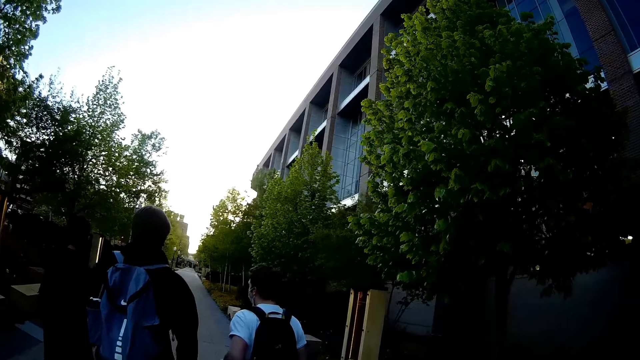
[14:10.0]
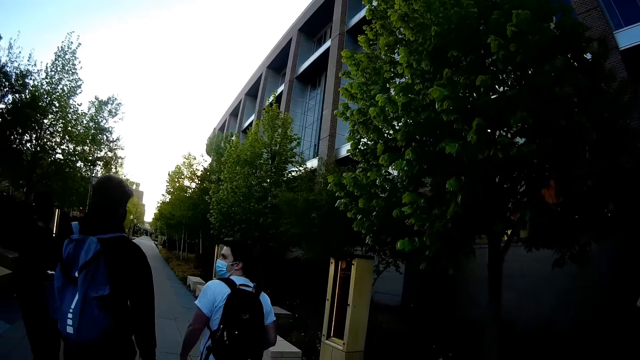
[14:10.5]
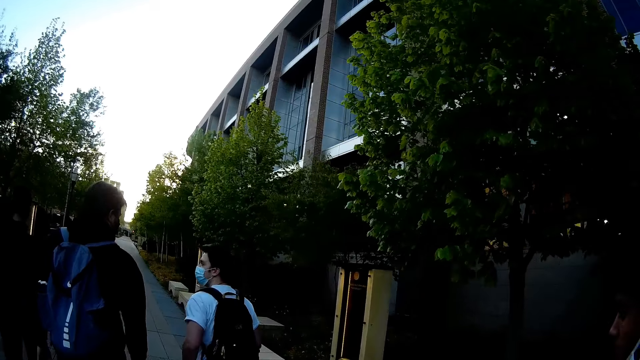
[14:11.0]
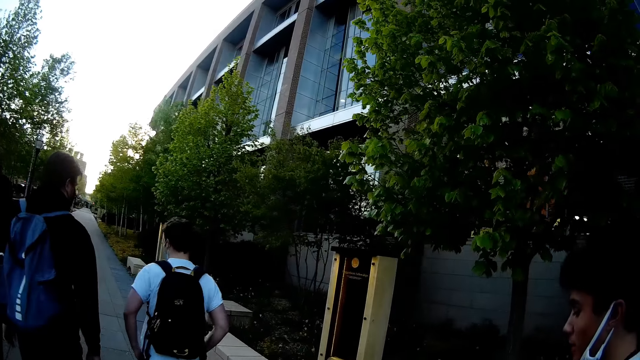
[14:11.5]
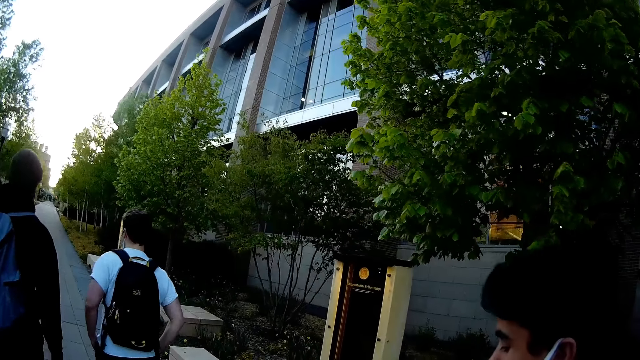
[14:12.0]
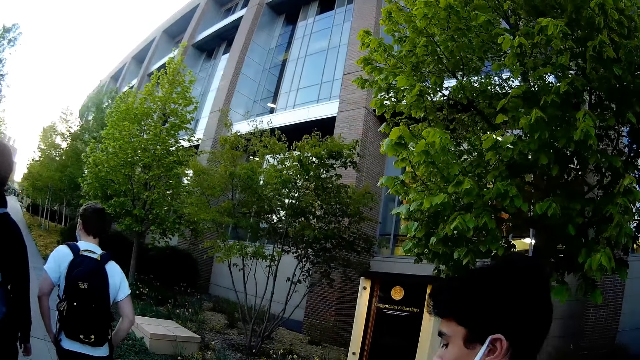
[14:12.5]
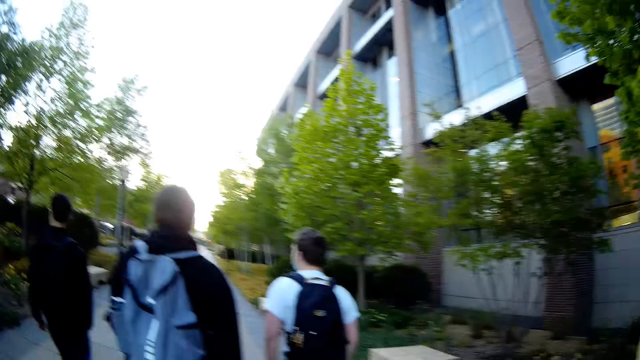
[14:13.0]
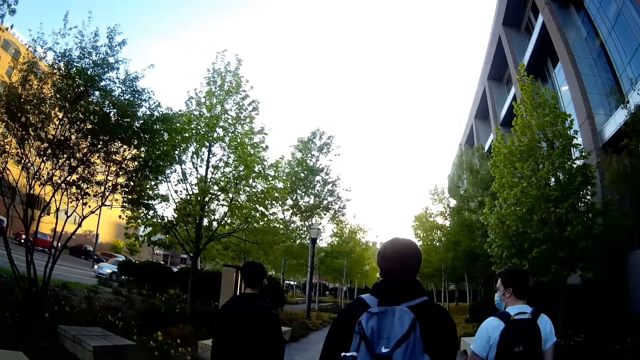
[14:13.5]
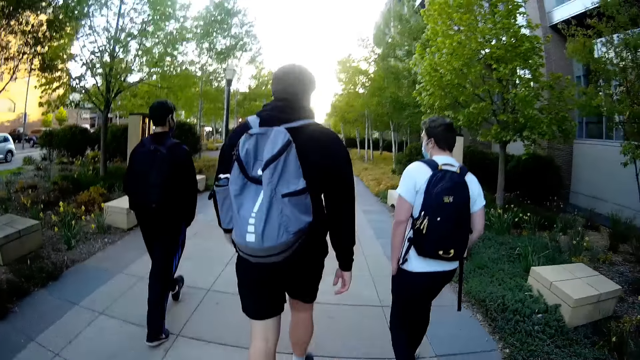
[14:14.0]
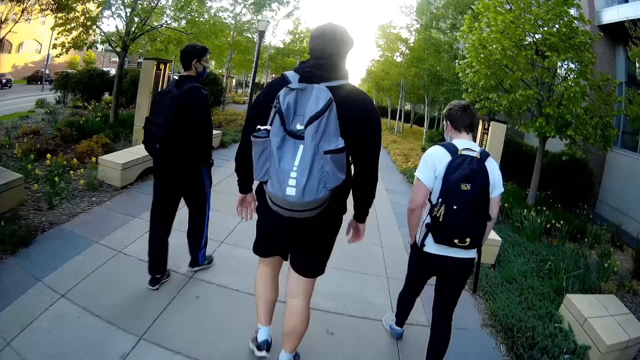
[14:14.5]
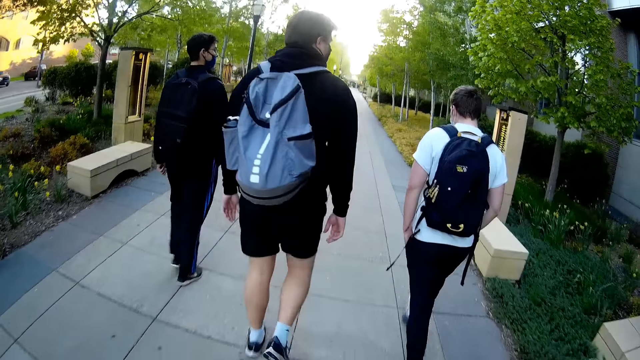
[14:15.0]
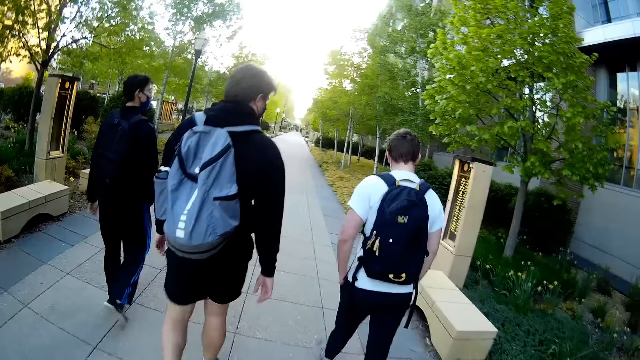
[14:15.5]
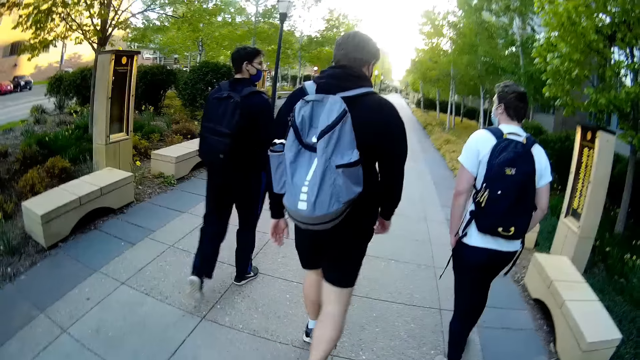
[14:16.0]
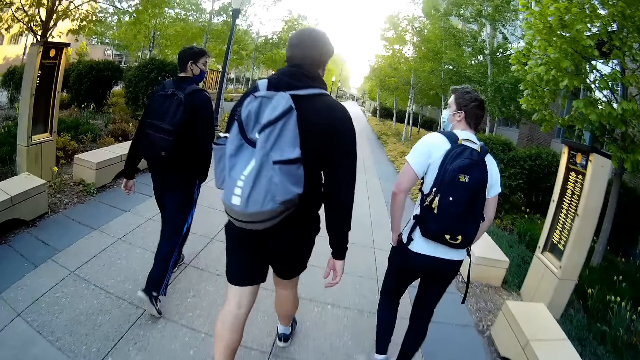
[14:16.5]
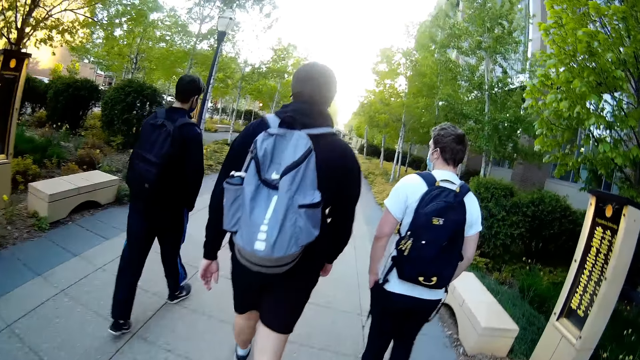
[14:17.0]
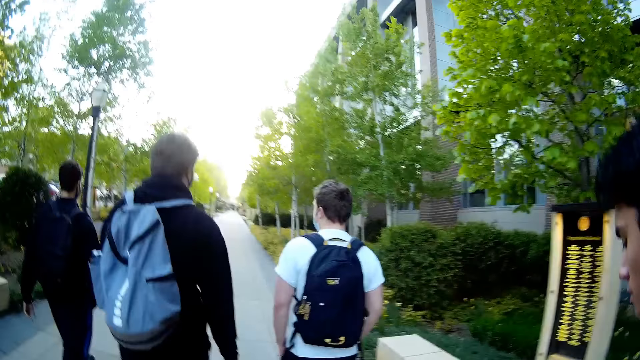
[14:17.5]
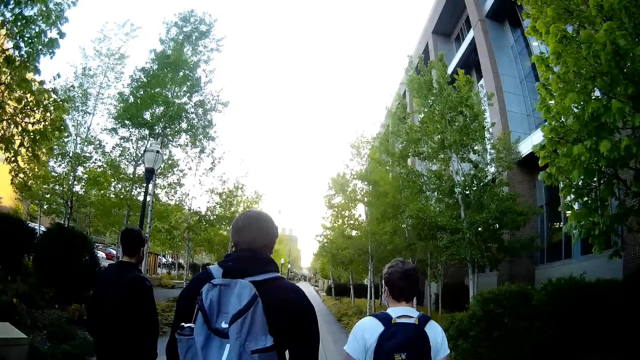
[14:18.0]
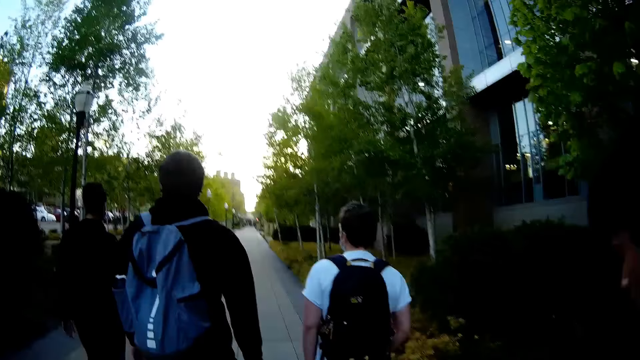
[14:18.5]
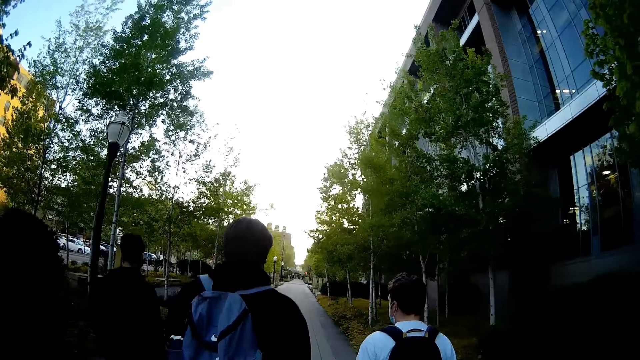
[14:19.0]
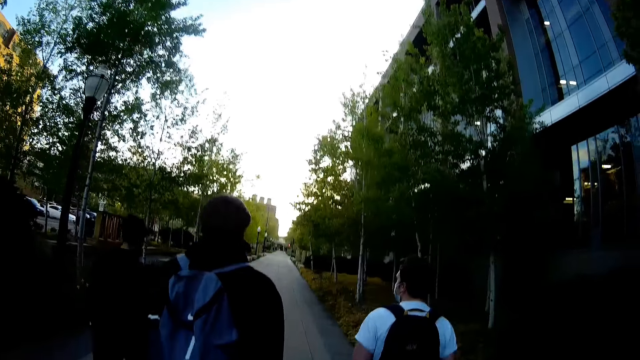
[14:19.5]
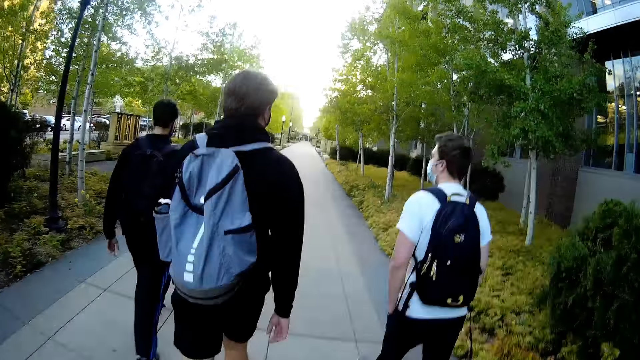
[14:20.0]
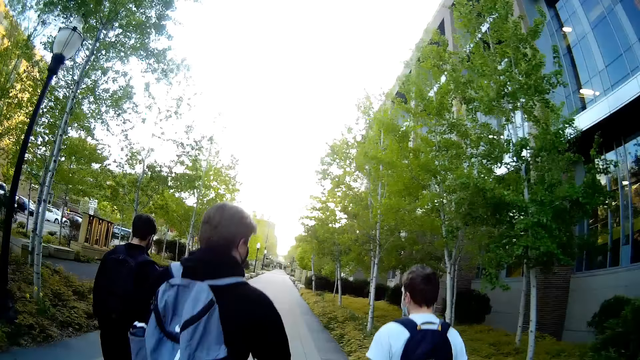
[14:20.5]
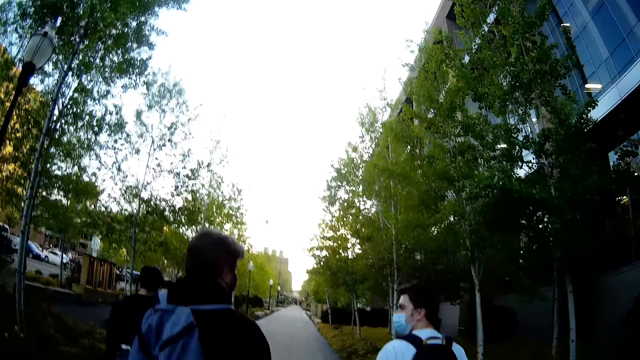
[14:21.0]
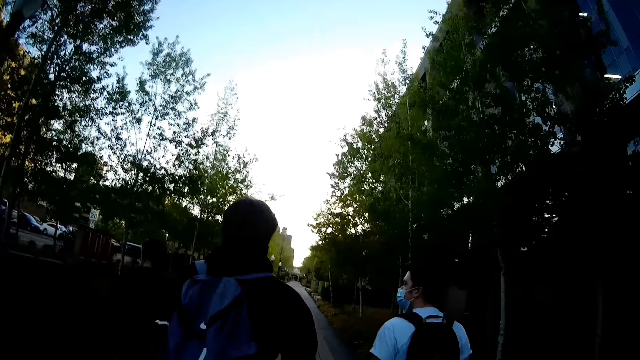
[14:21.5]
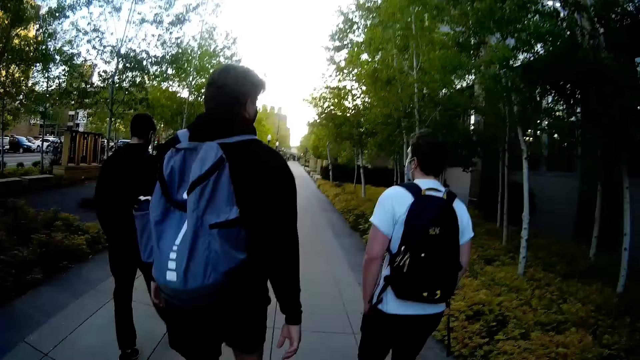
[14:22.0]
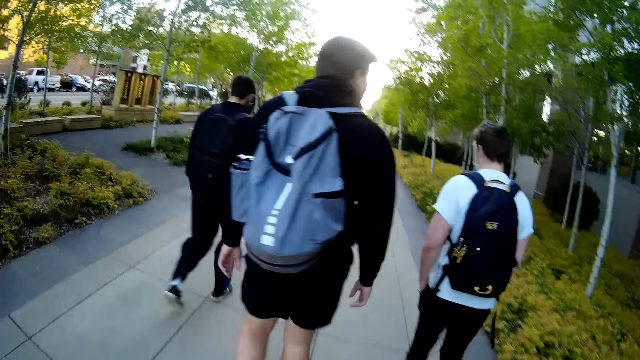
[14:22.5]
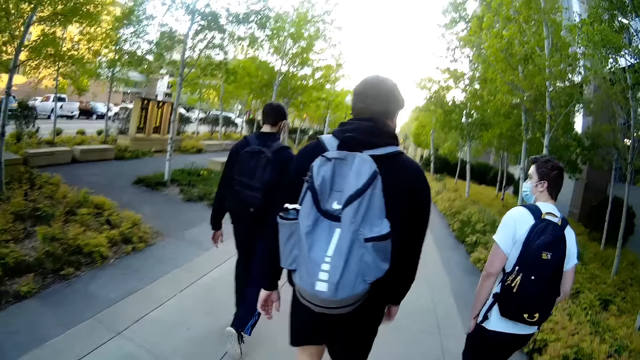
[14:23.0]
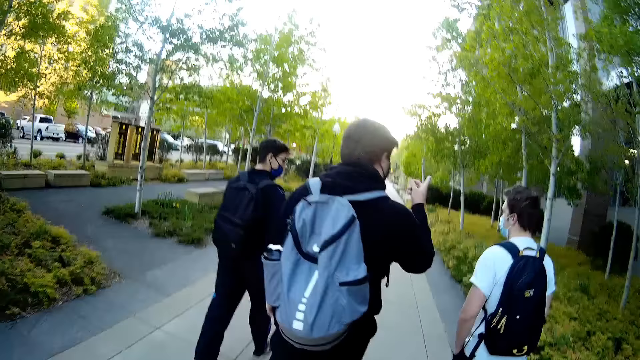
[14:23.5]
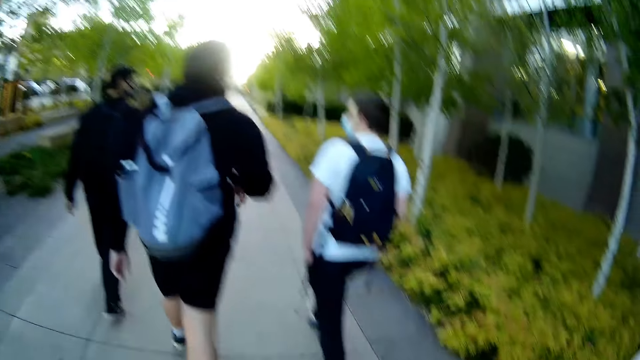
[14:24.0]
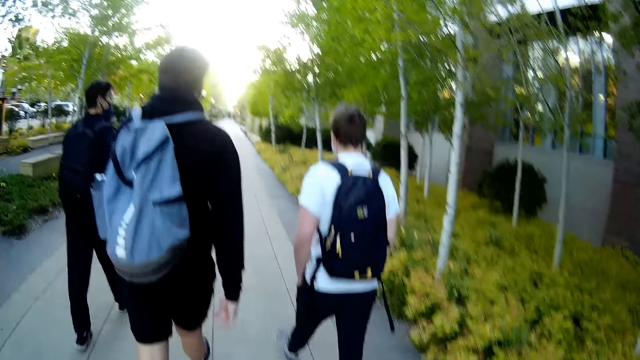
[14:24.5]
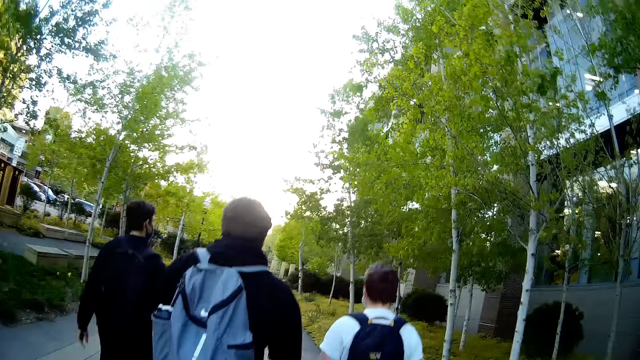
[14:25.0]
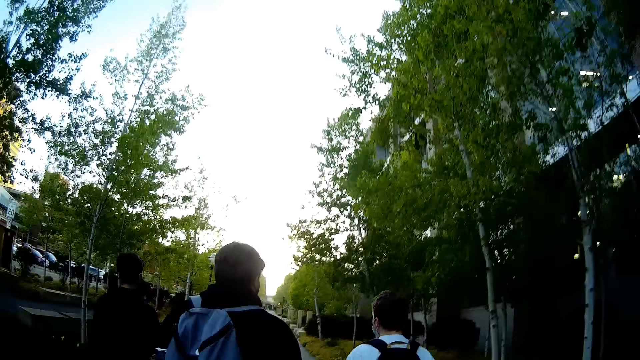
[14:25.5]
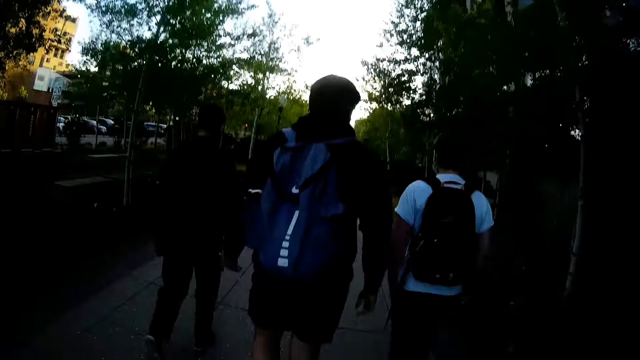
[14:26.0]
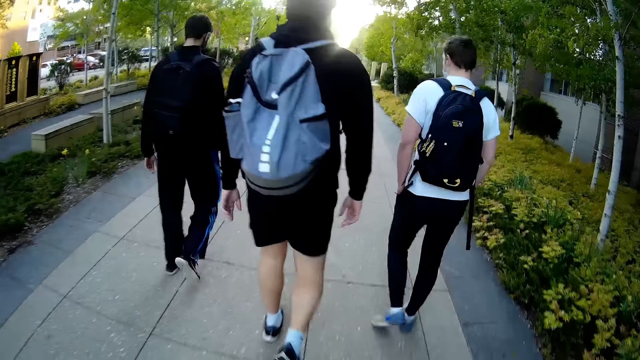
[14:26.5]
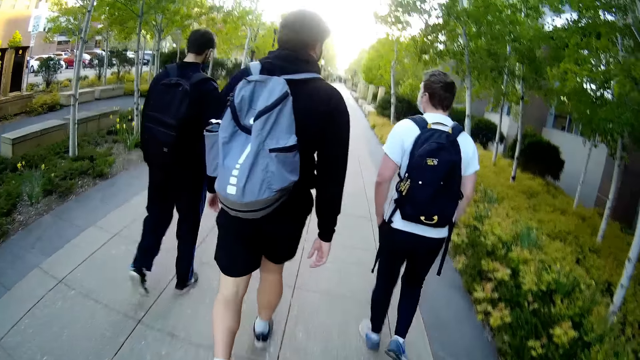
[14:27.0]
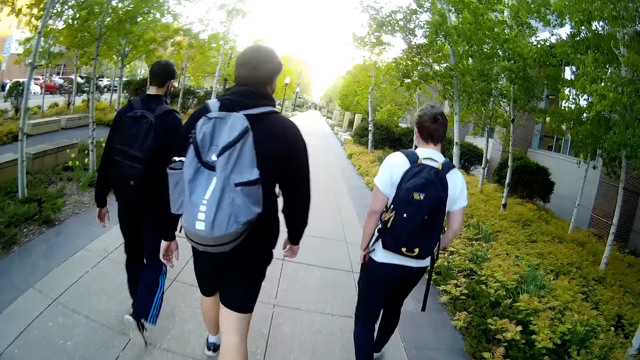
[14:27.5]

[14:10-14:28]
A man walks. The camera wearer walks.

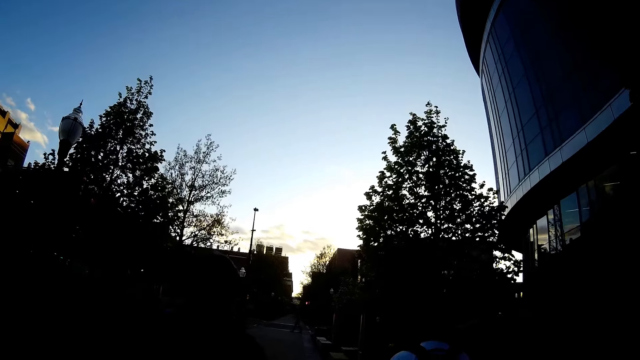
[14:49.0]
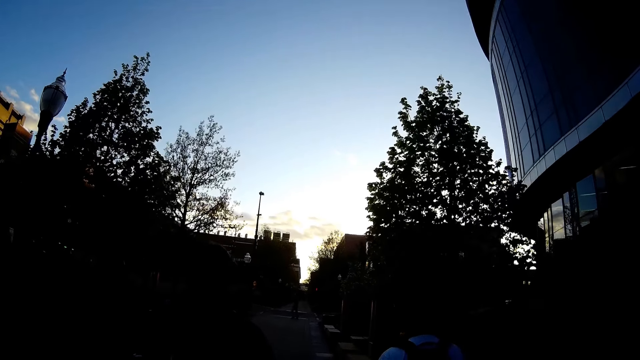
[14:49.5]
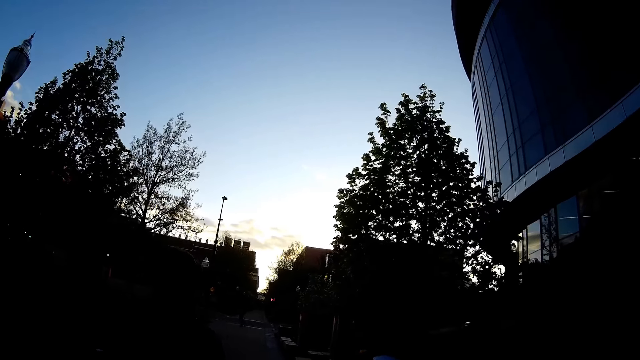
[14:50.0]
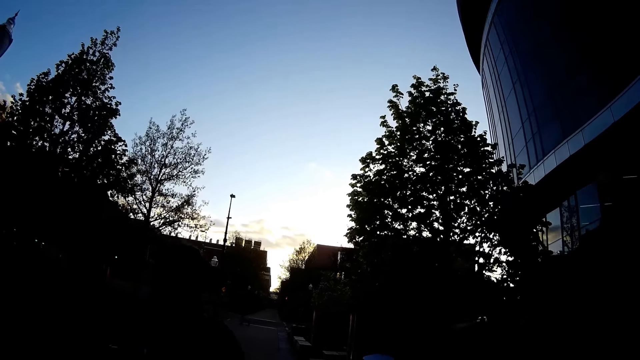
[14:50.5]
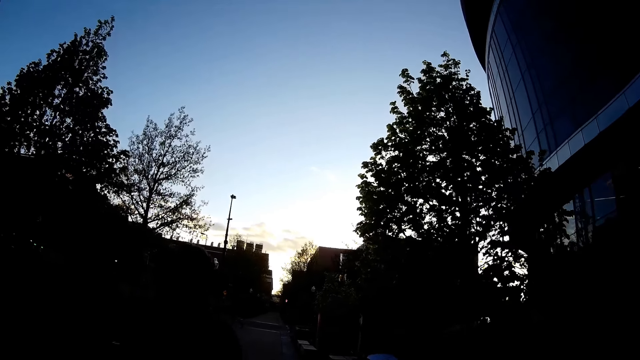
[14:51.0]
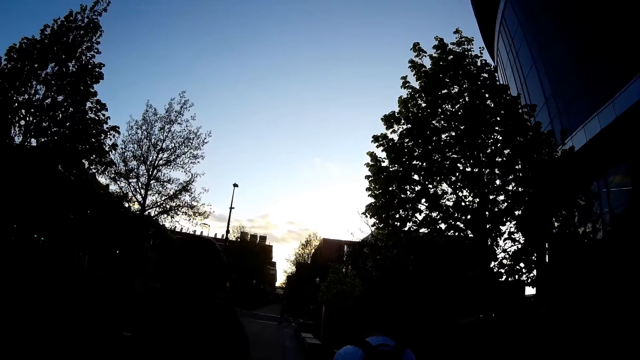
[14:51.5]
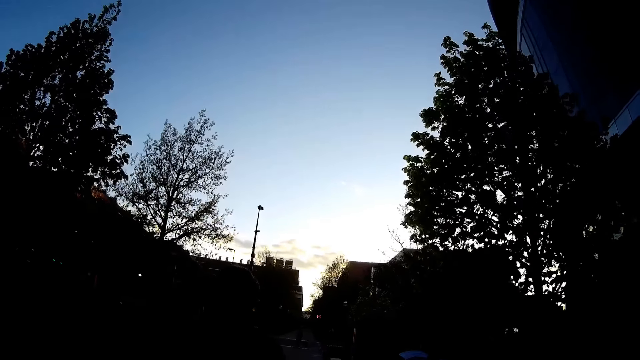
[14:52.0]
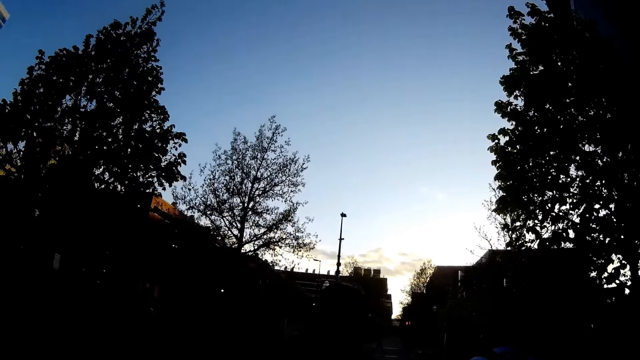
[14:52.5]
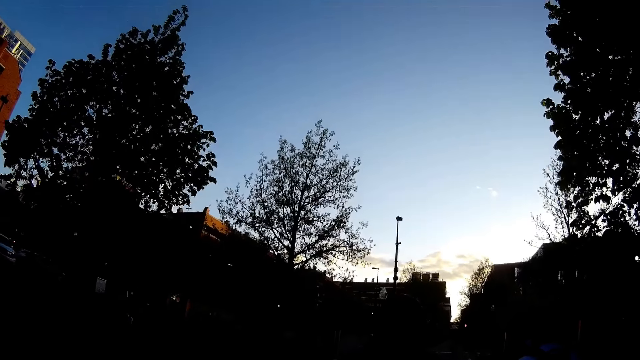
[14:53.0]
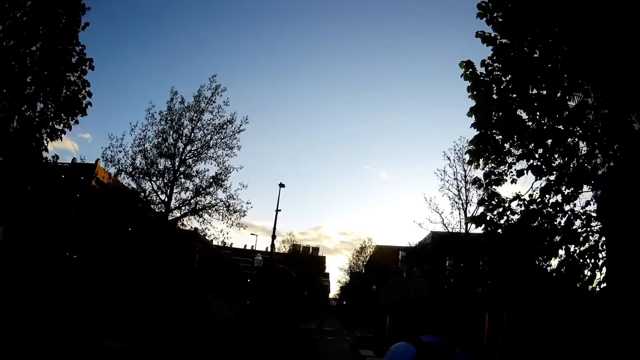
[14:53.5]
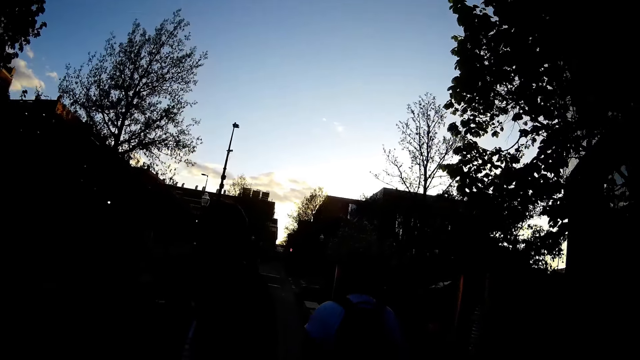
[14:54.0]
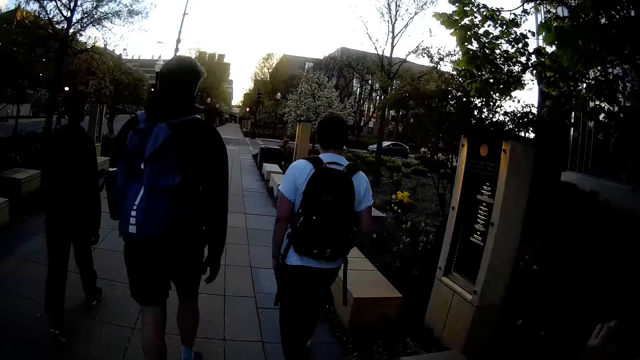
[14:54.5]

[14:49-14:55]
The camera wearer interacts with the man.
